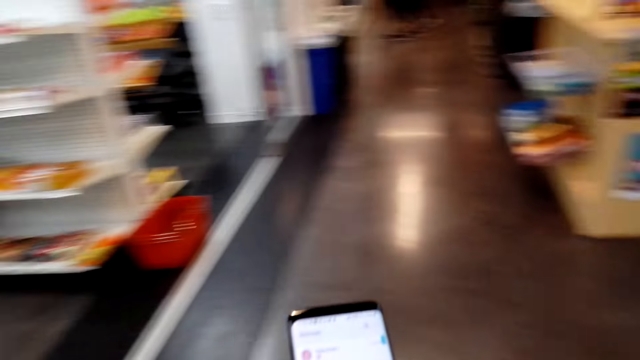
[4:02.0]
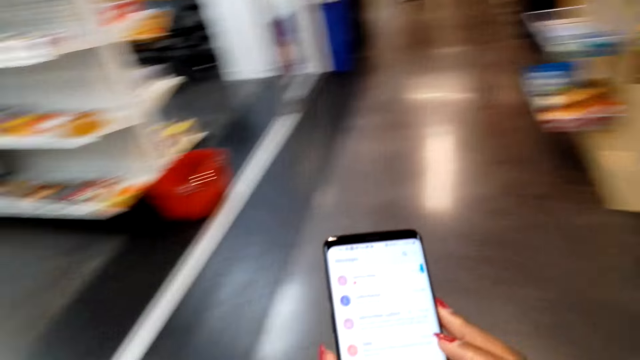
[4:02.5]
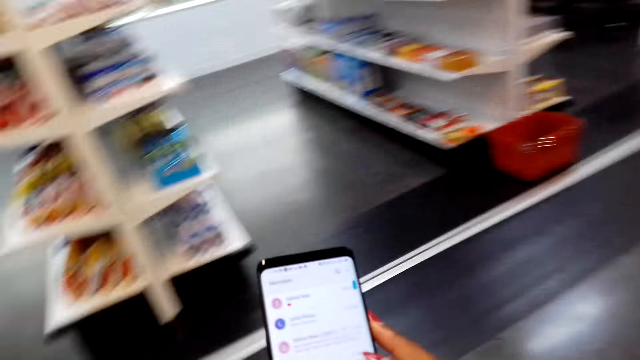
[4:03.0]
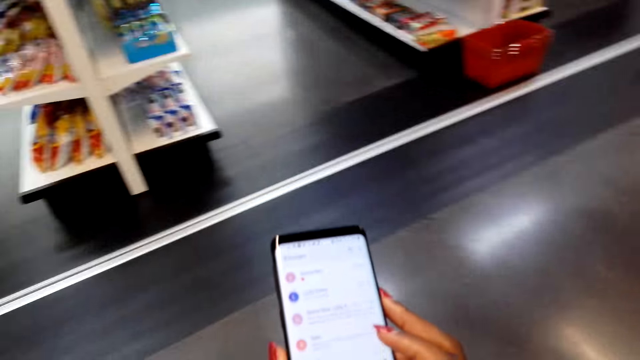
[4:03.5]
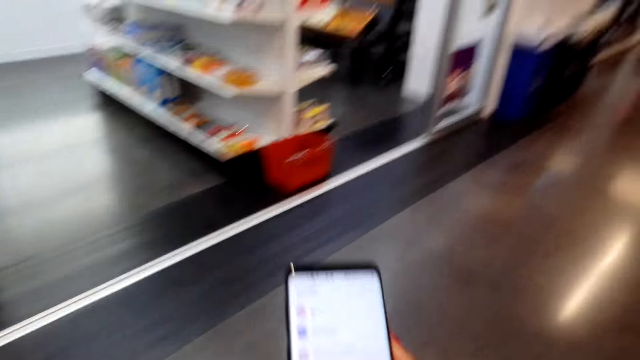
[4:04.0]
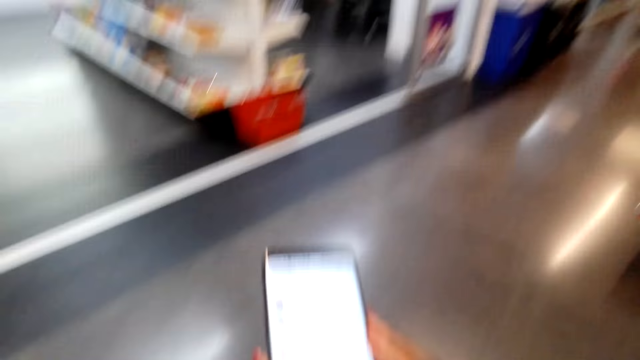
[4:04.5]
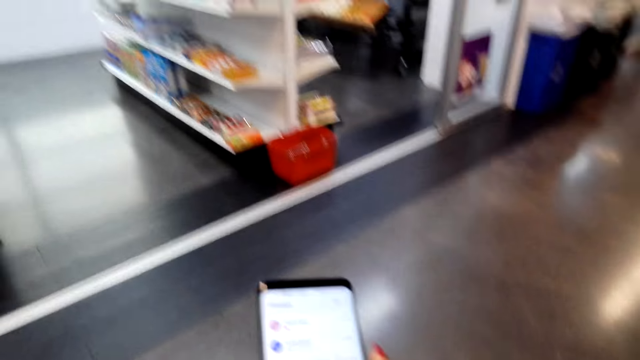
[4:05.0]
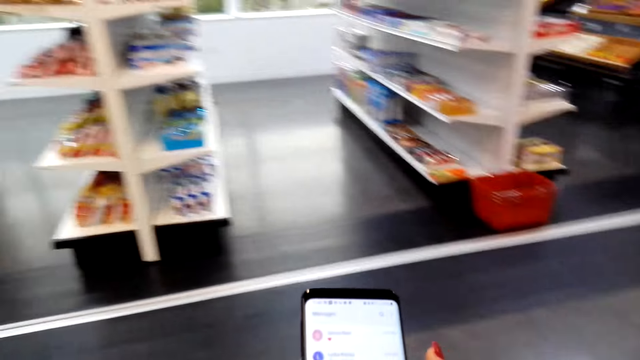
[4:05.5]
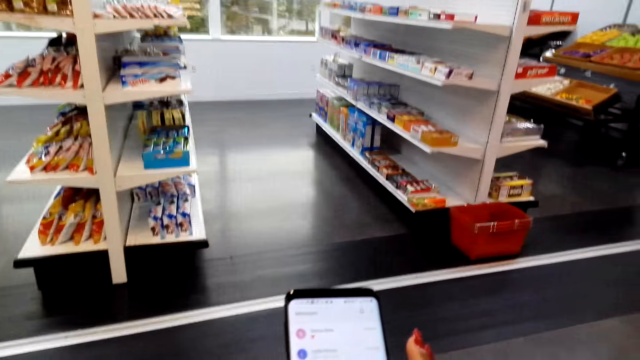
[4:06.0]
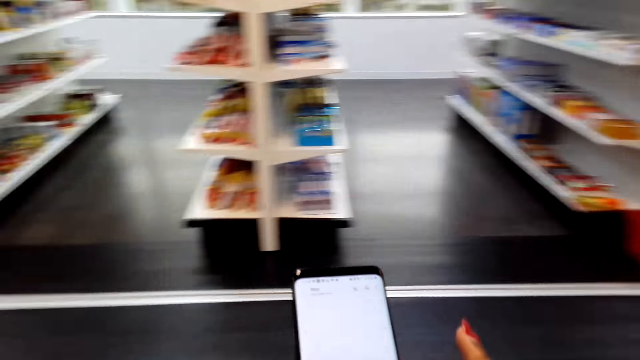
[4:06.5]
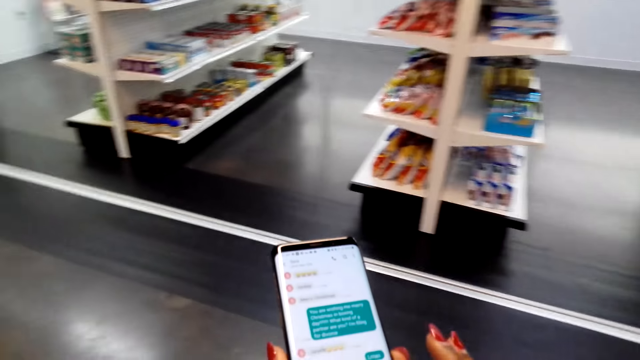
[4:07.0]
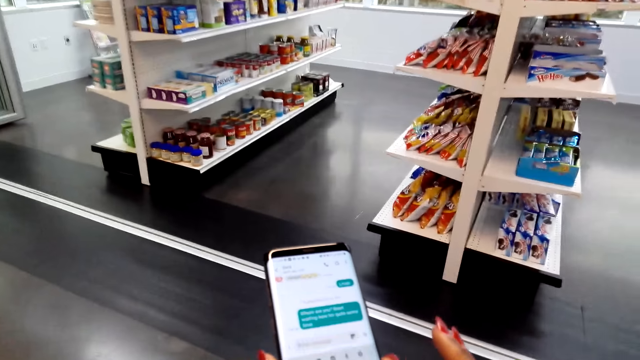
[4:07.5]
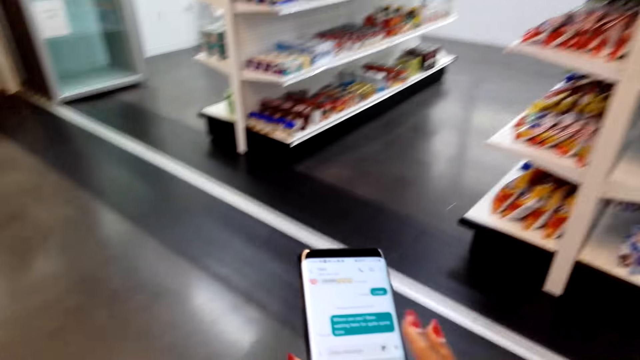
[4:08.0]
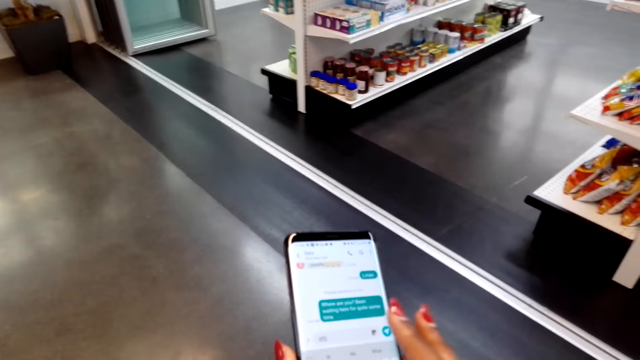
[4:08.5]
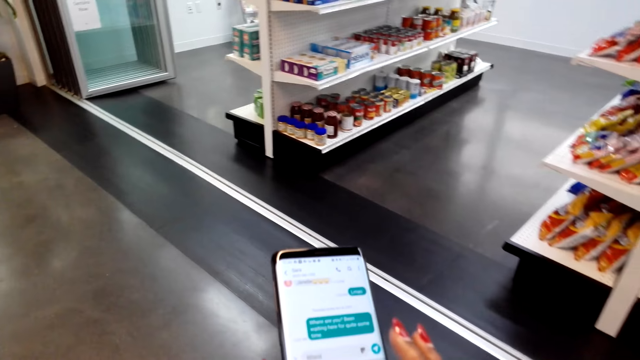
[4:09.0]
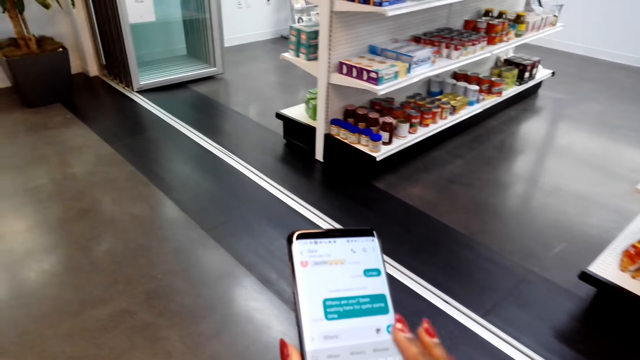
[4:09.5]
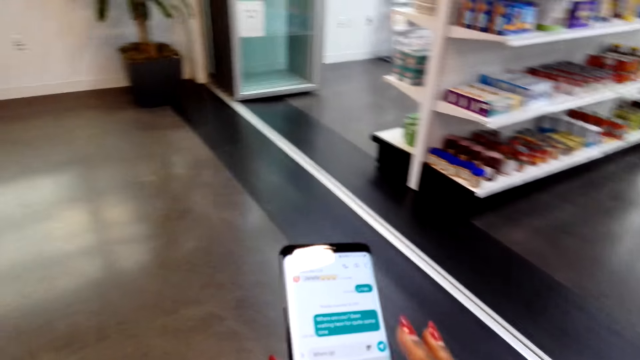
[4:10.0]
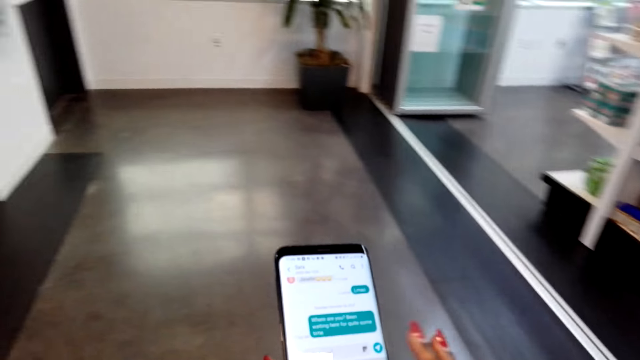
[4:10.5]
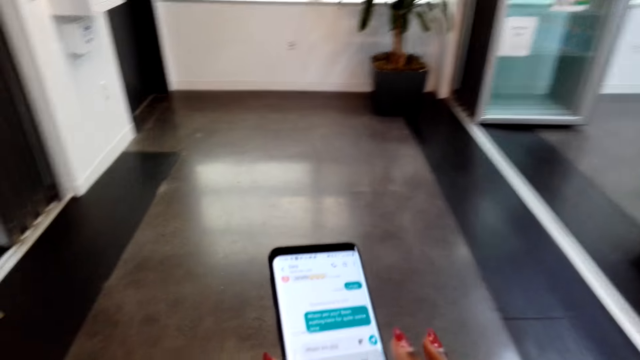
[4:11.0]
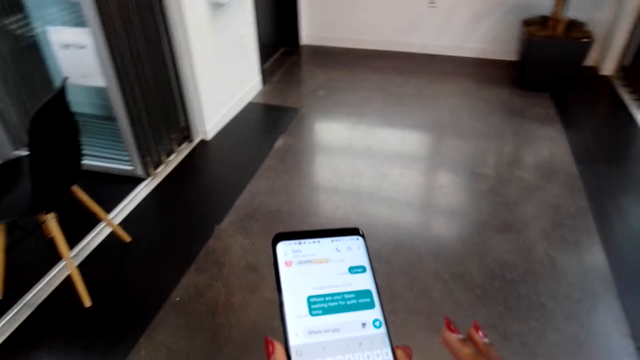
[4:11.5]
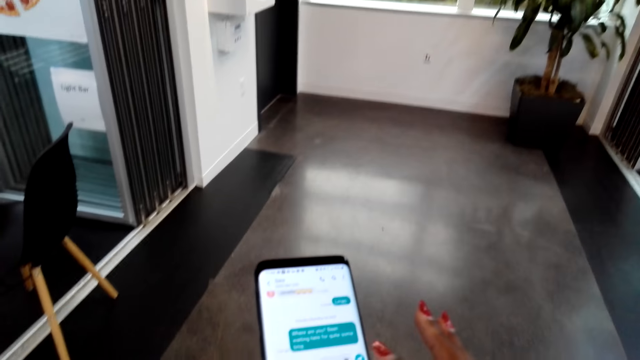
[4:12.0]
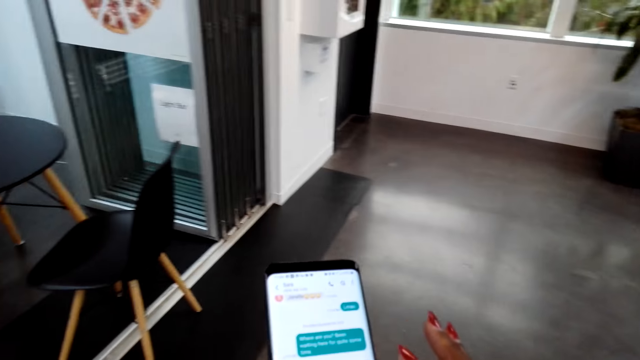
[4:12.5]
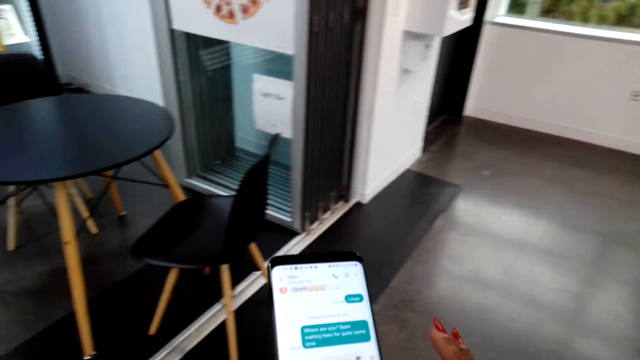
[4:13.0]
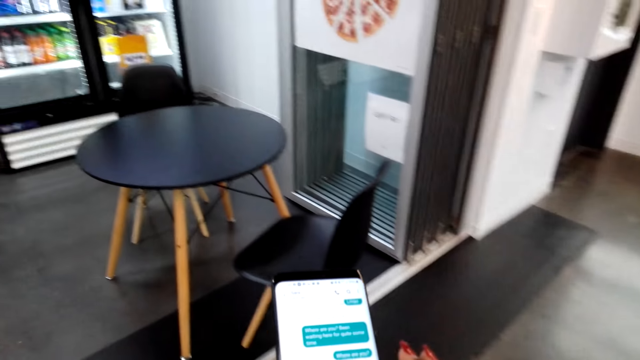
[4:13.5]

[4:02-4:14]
The camera wearer walks around. They scroll on the phone.

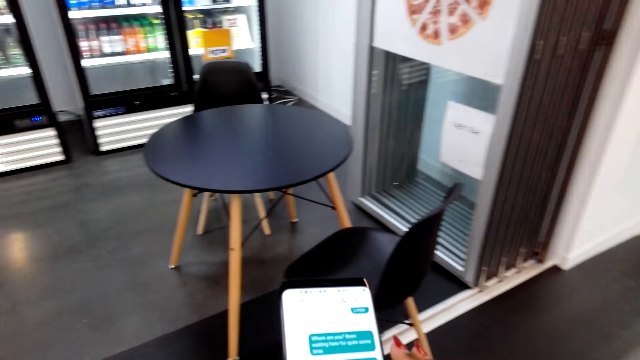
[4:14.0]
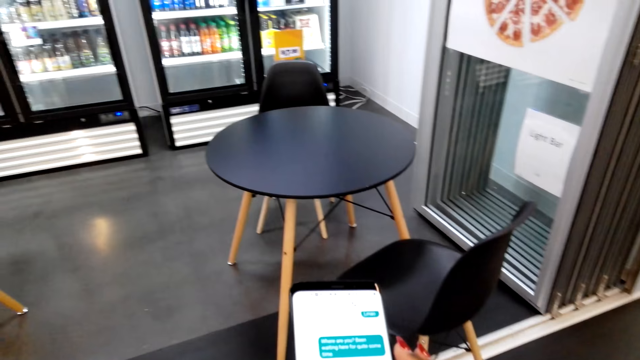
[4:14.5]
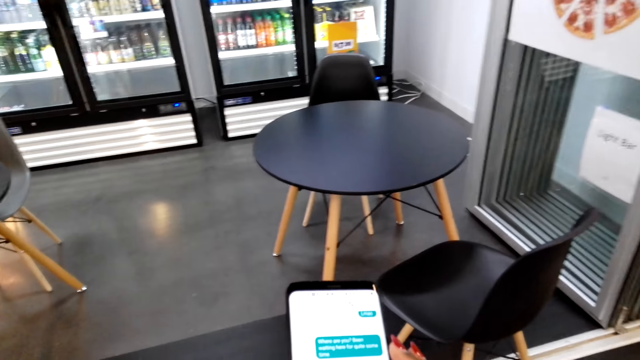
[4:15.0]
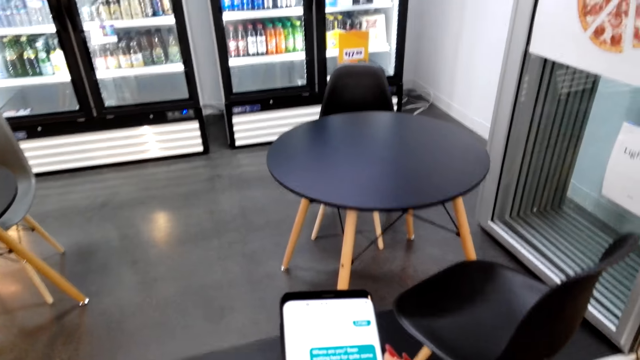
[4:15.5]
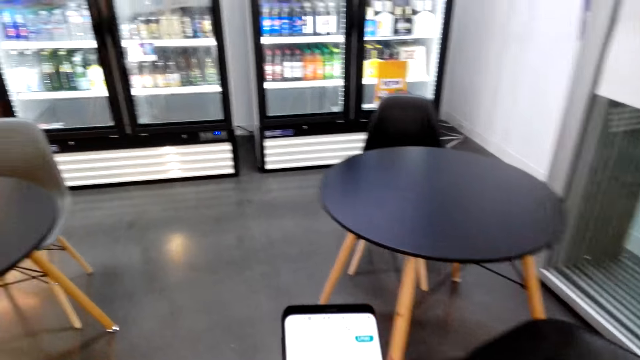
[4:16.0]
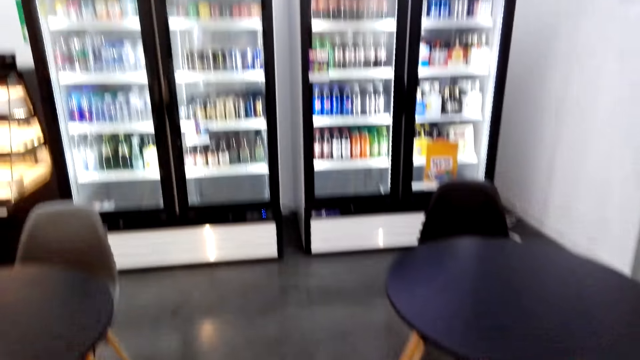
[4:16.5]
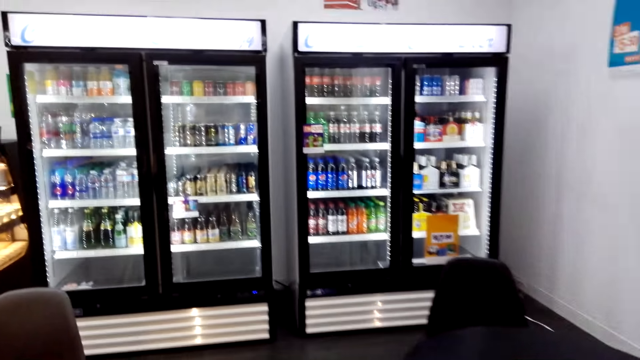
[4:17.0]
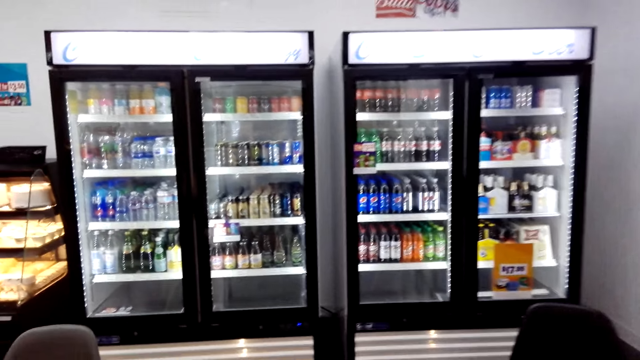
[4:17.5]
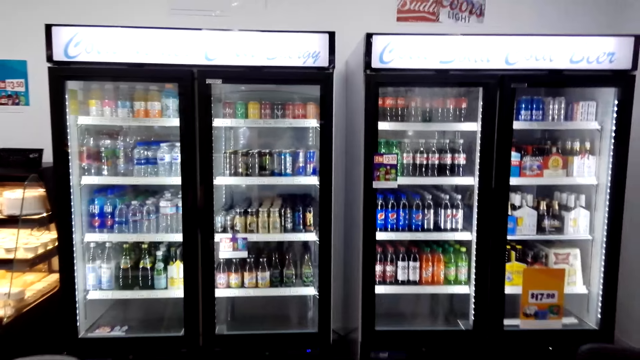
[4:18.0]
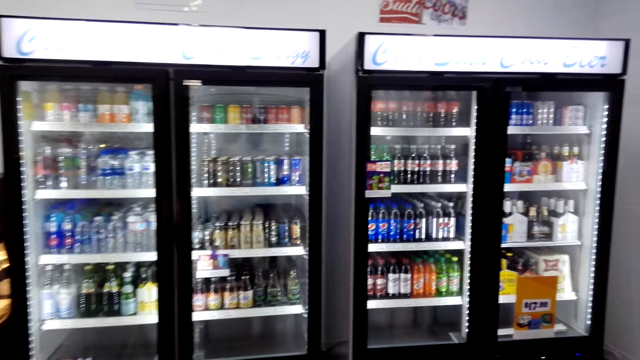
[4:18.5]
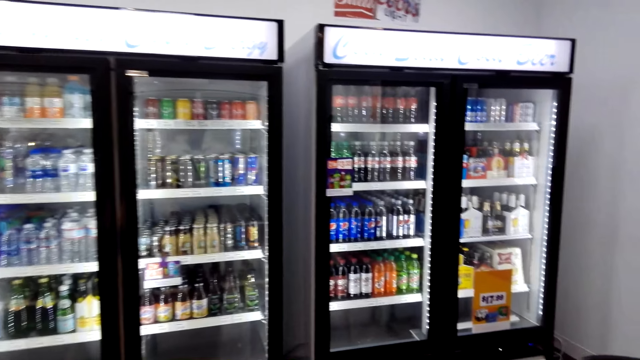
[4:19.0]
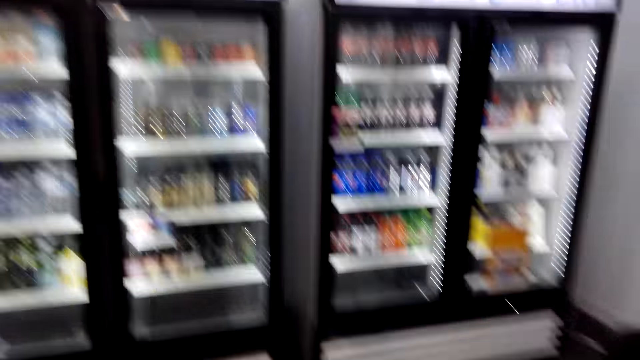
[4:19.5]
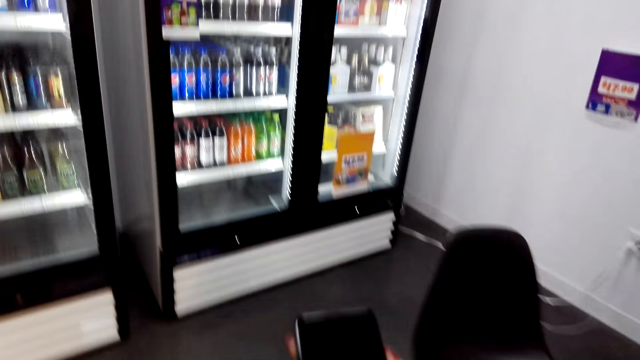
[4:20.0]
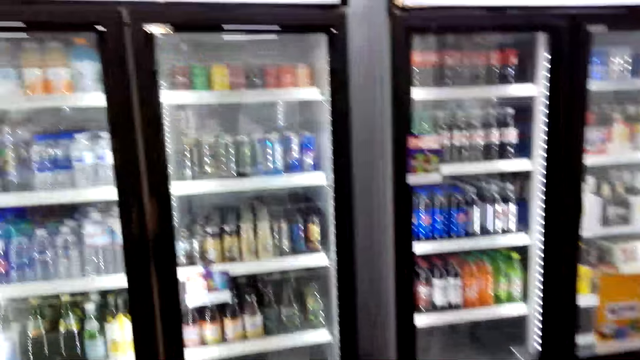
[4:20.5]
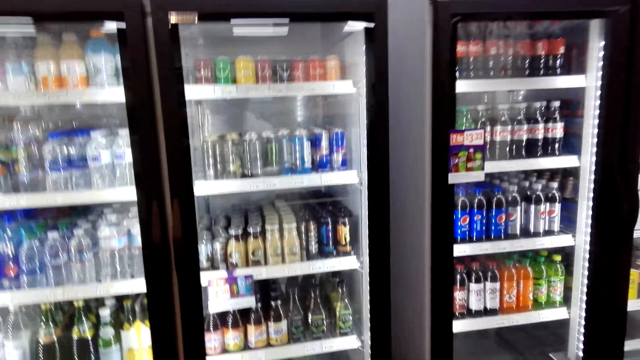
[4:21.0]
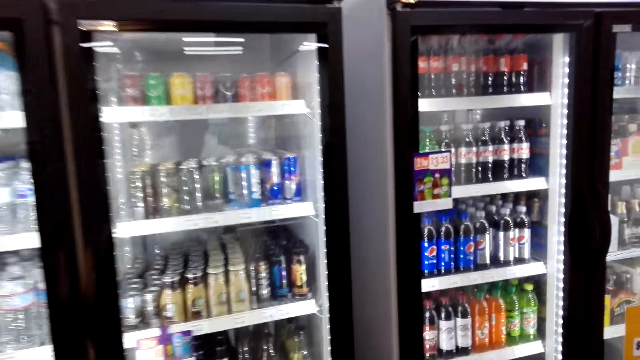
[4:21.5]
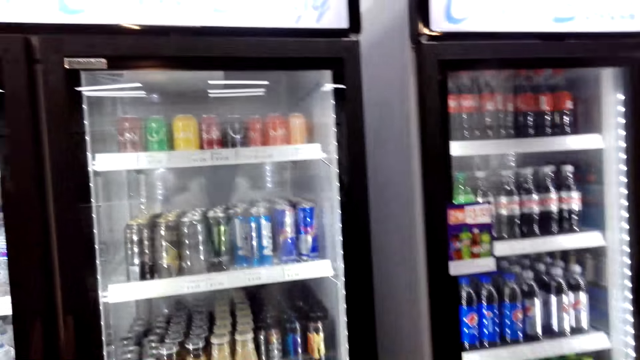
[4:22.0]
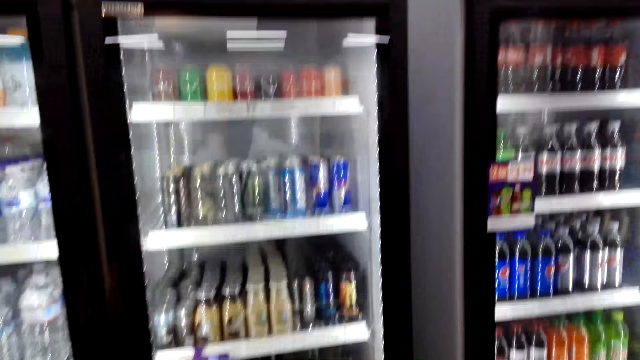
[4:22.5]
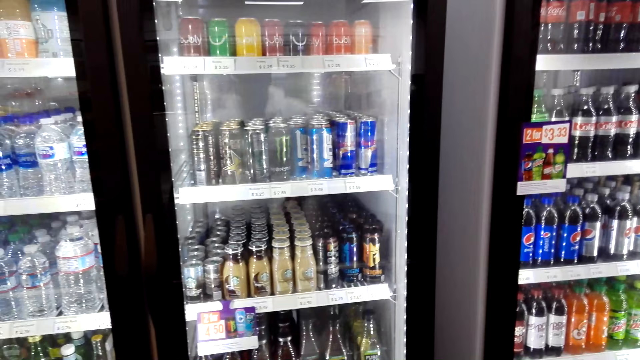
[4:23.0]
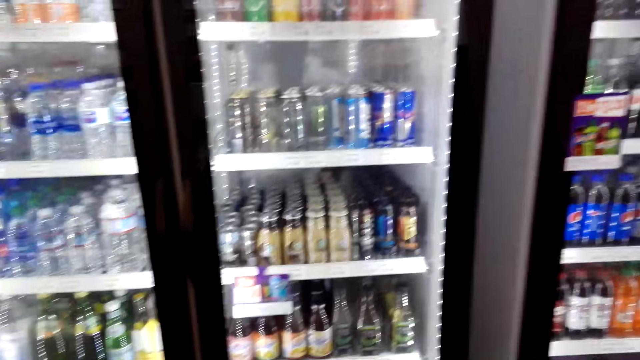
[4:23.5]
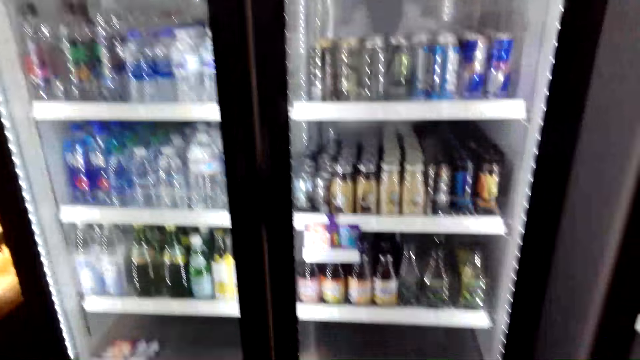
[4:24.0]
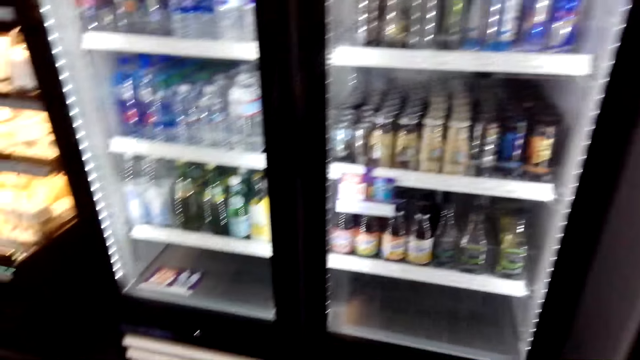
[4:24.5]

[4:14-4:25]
The camera wearer walks around.
